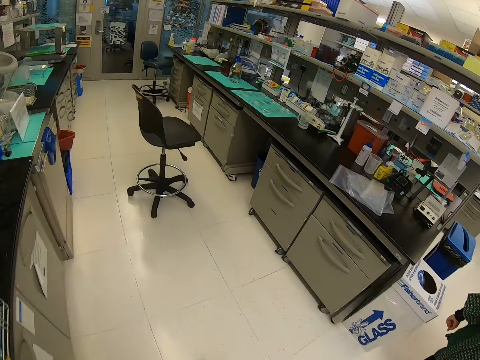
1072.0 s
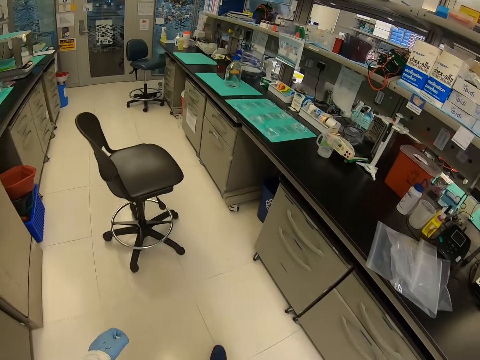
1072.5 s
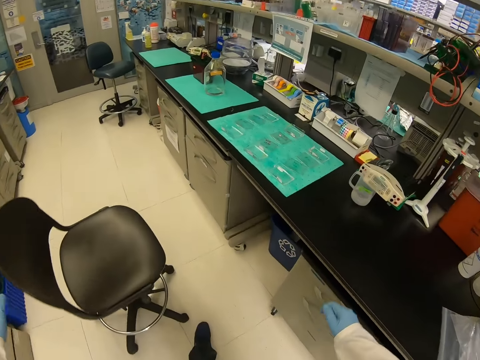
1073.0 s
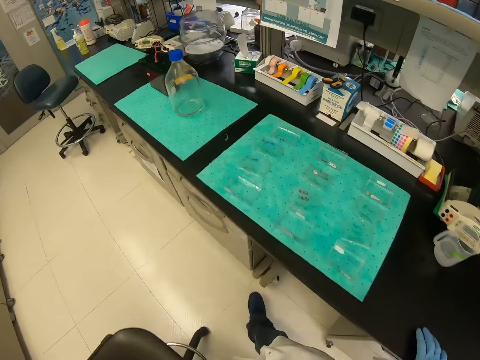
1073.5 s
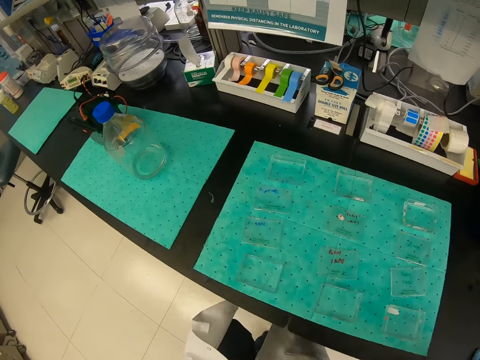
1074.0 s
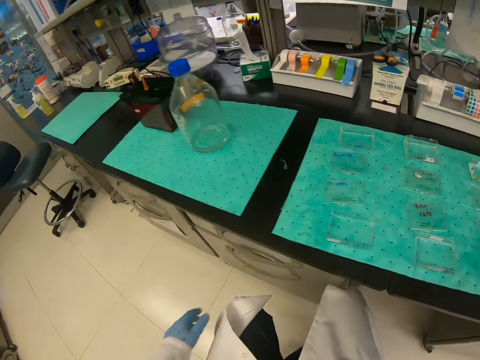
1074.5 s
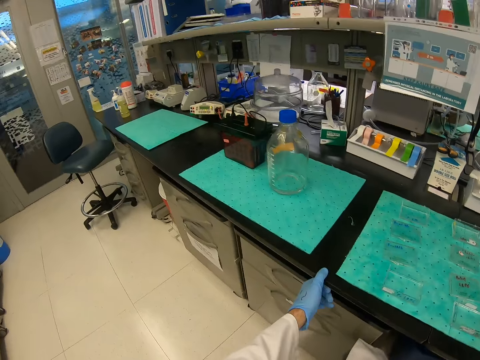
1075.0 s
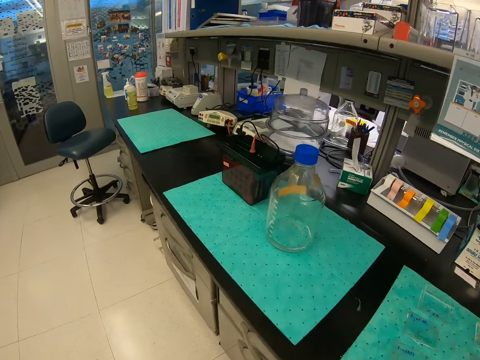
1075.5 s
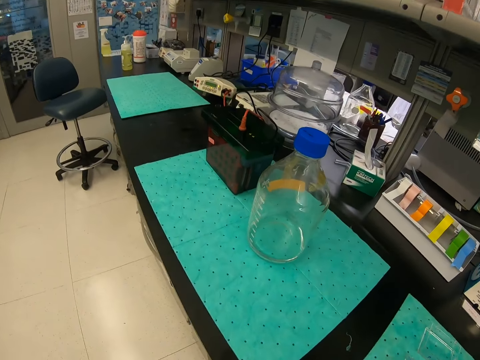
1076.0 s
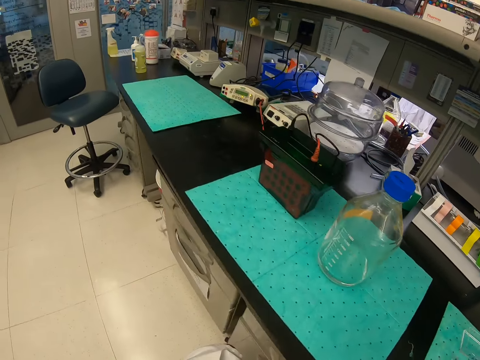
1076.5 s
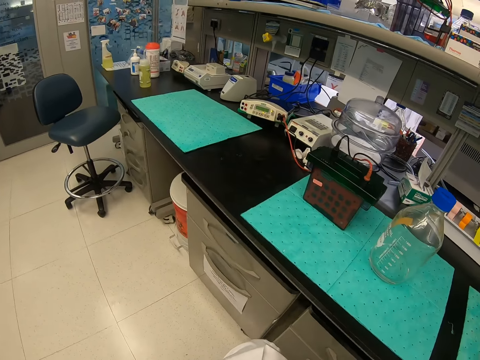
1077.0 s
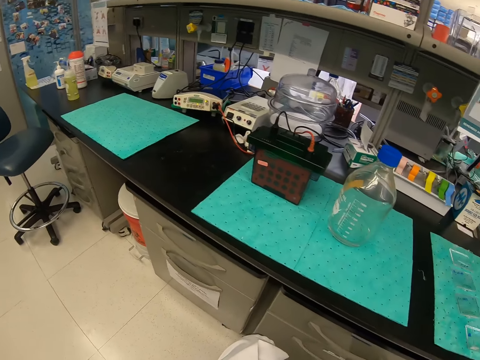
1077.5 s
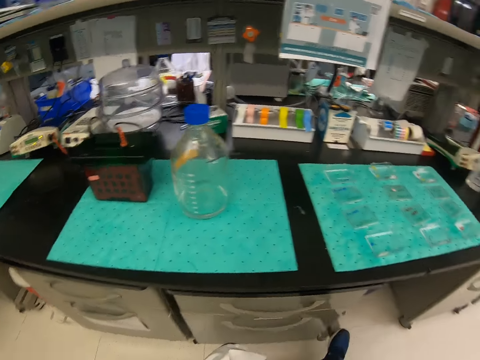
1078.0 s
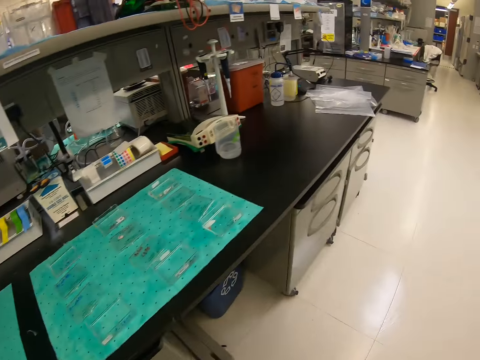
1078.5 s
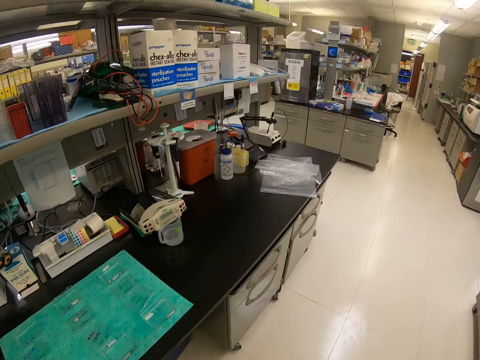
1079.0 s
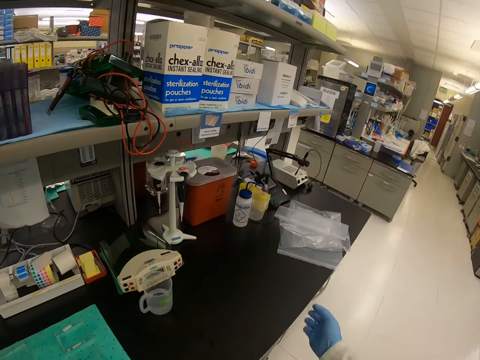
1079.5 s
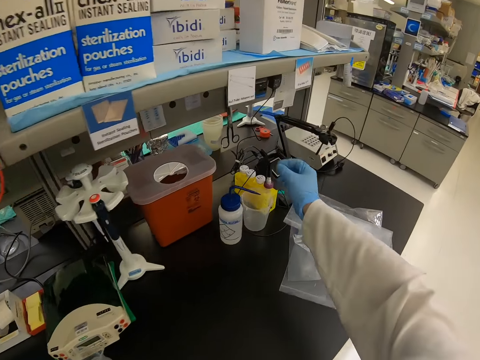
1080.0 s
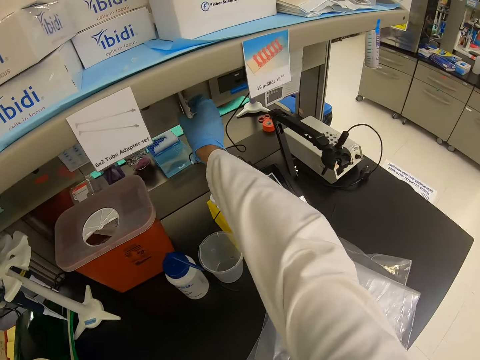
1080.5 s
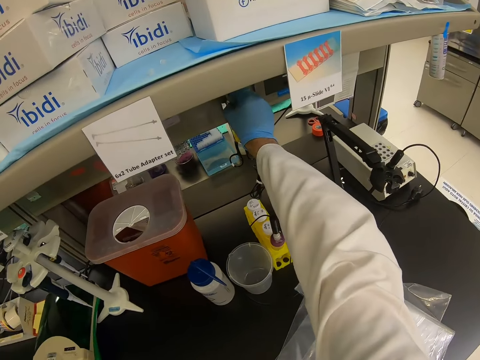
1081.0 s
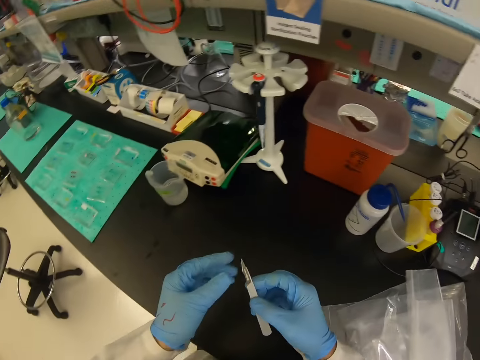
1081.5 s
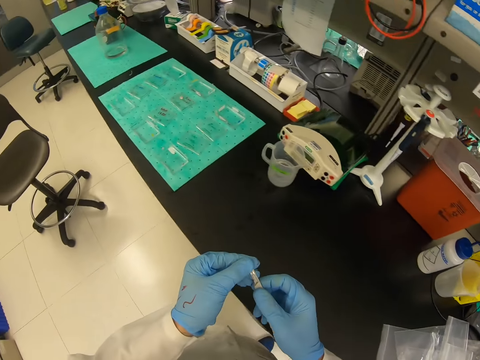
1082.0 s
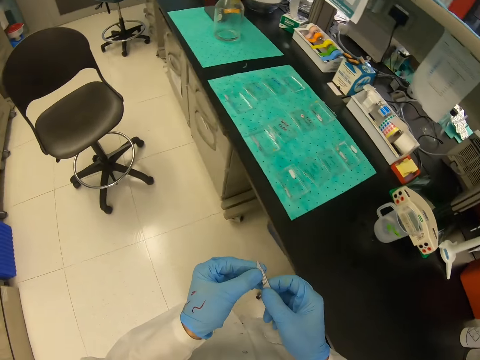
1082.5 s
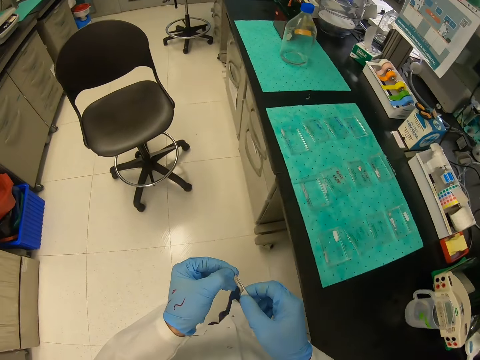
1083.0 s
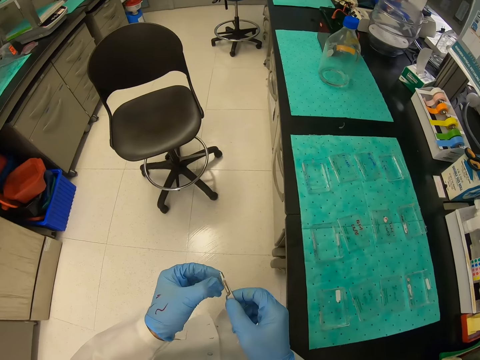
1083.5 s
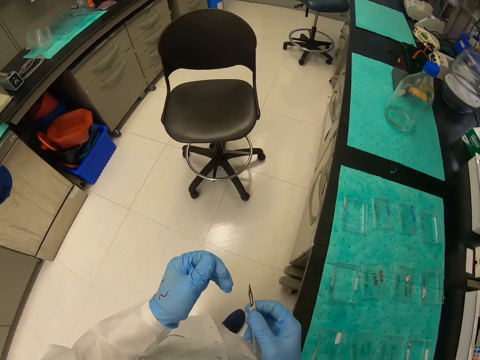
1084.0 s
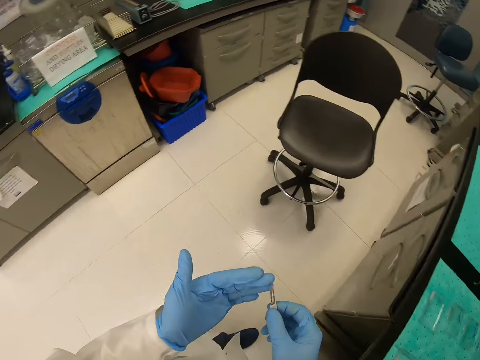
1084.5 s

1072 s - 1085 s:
The camera wearer picks up a scalpel pen from the shelf. They wipe the nib of the scalpel pen.

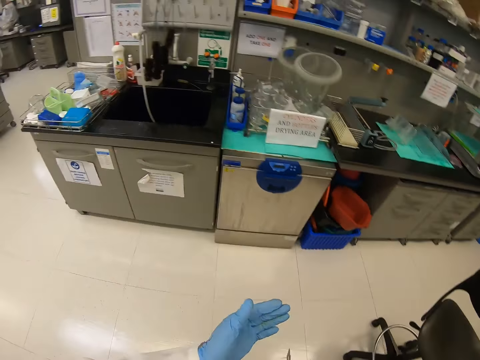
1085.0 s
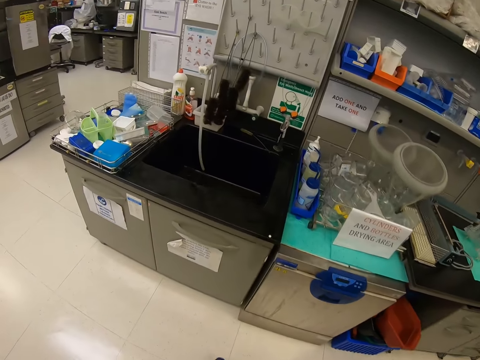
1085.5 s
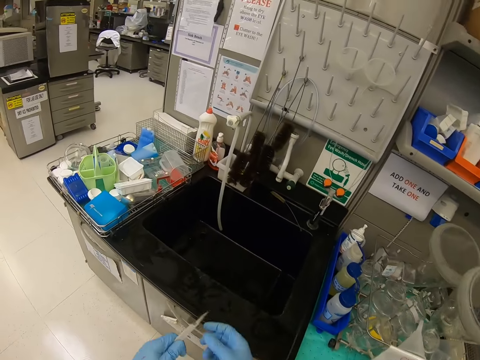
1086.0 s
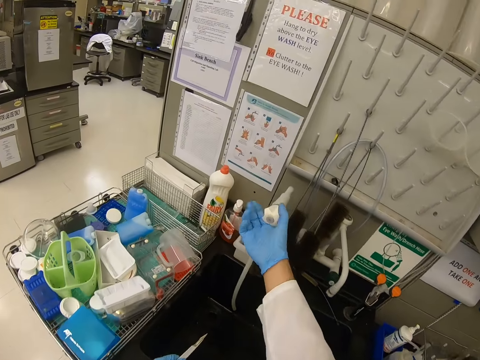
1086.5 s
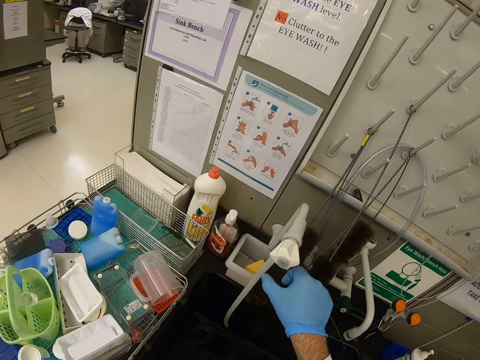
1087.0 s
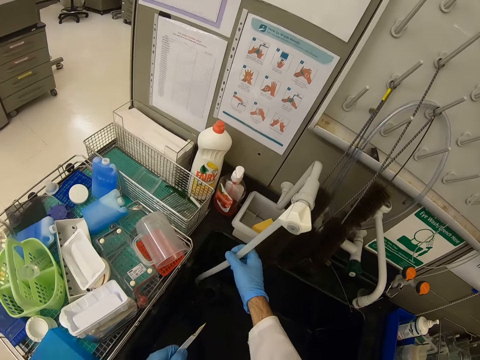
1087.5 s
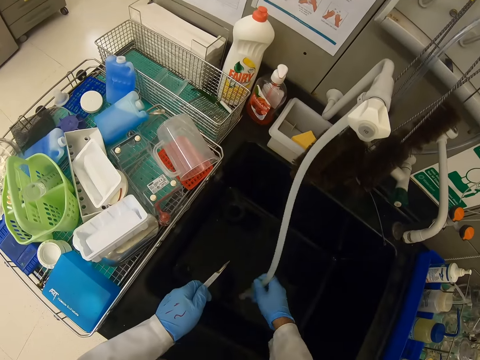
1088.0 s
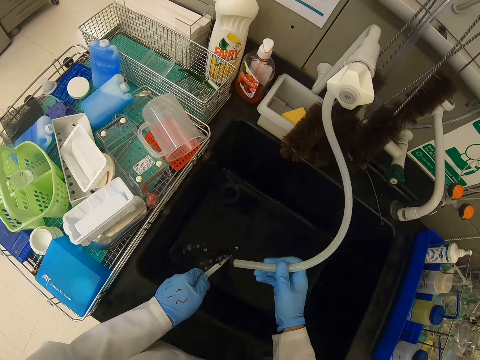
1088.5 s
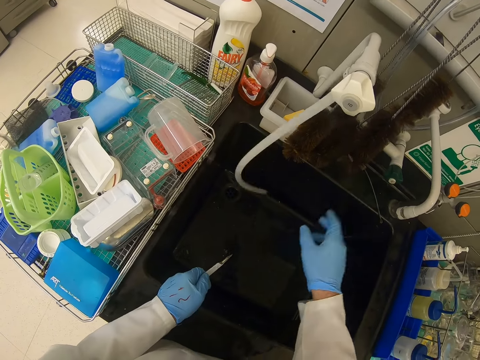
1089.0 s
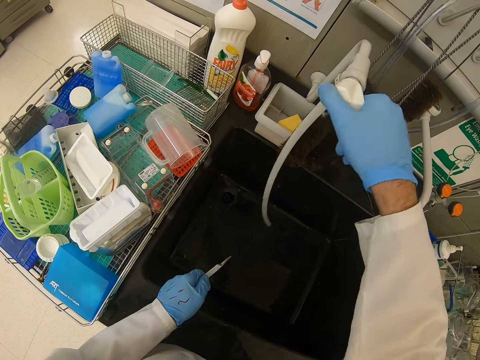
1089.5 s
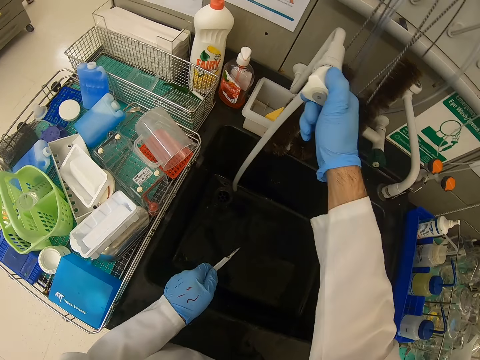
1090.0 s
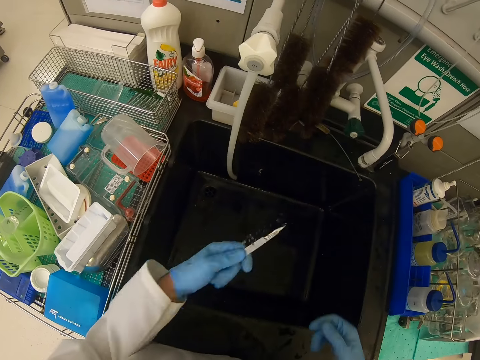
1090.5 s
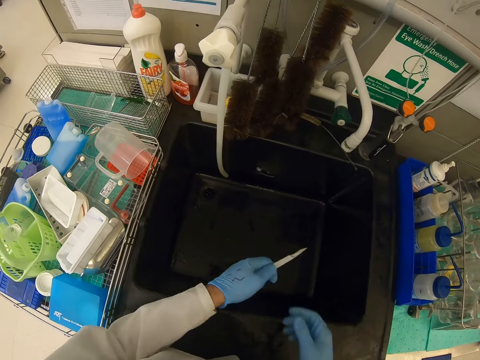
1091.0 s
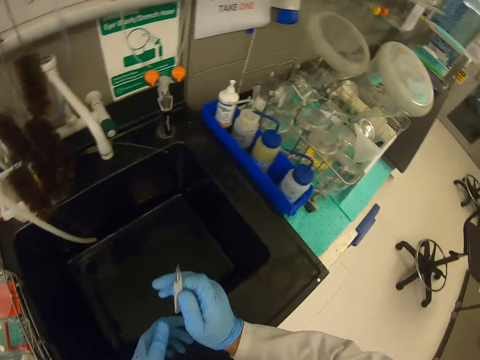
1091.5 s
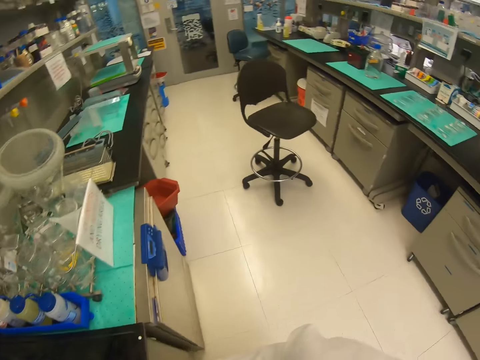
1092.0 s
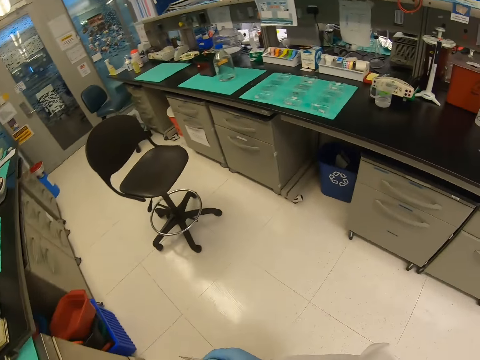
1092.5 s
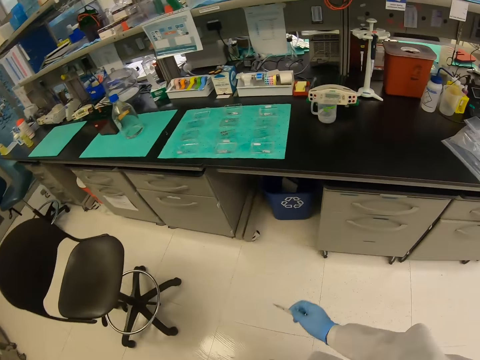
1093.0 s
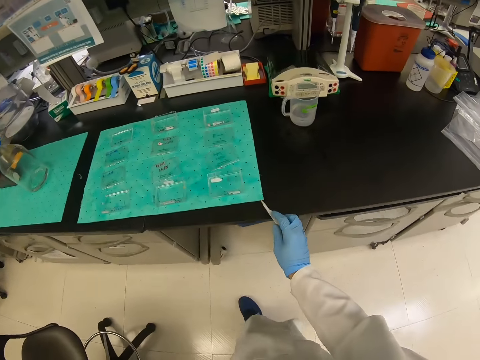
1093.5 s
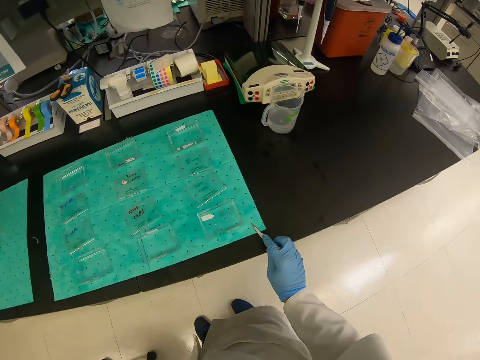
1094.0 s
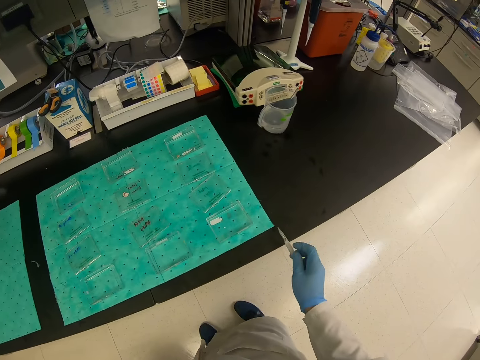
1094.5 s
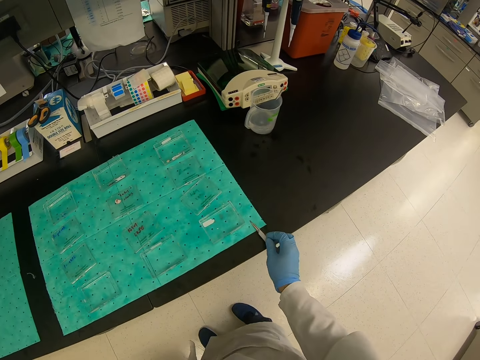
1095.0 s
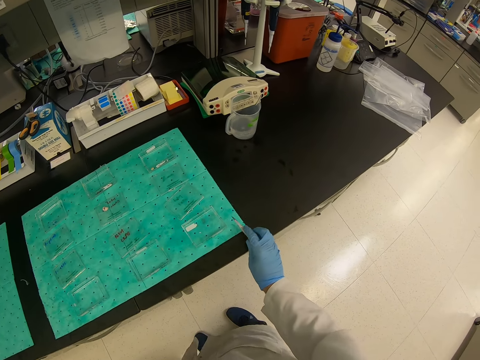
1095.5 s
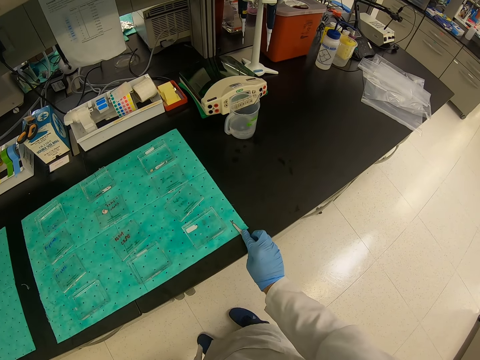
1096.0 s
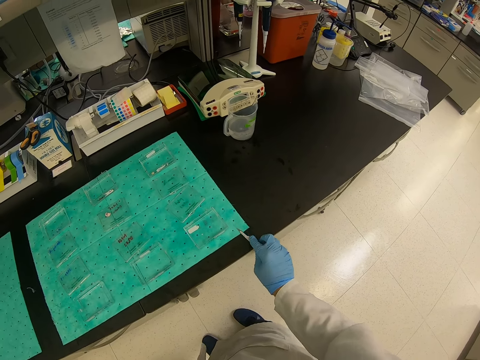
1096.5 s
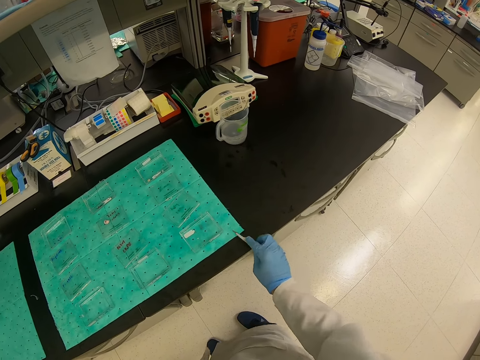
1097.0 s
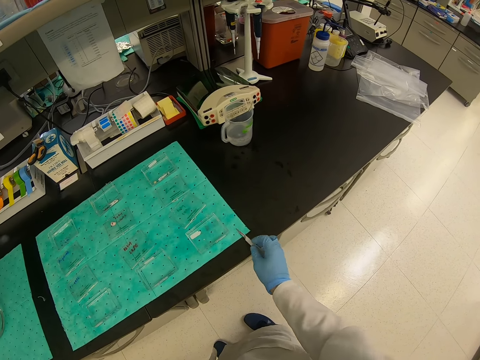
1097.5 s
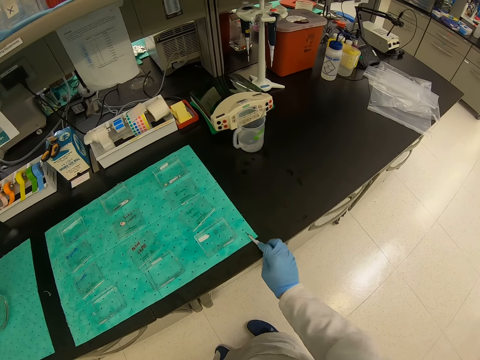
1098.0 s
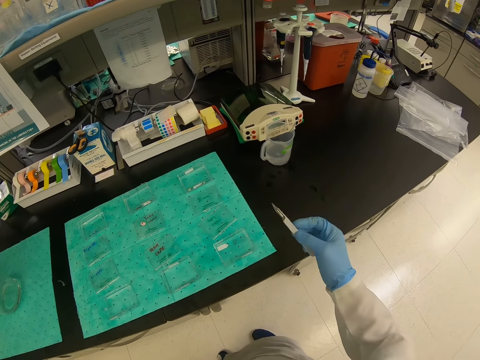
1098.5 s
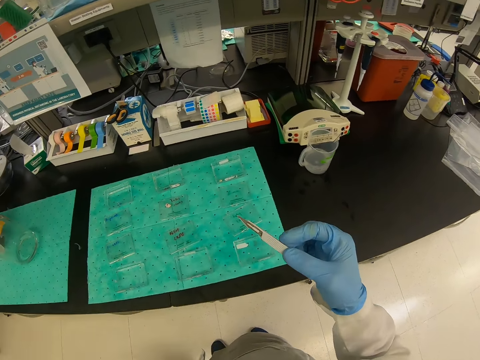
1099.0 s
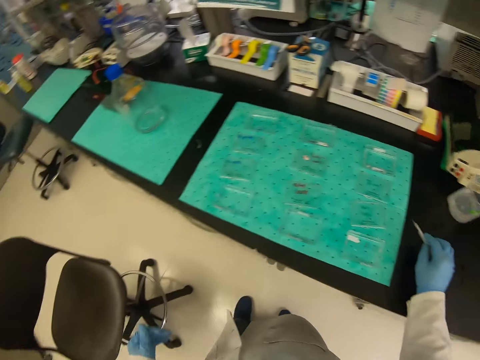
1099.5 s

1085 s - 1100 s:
The camera wearer opens a tap with his right hand. He washes the scalpel pen in the sink. He closes the tap with his right hand. He wipes the scalpel pen on the counter surface.
